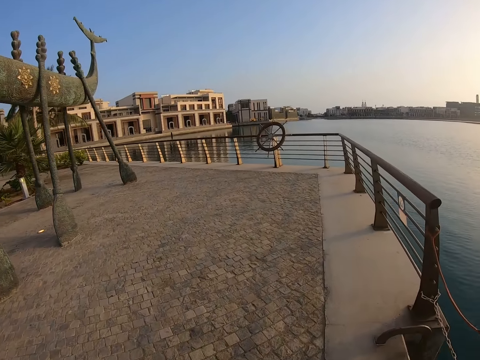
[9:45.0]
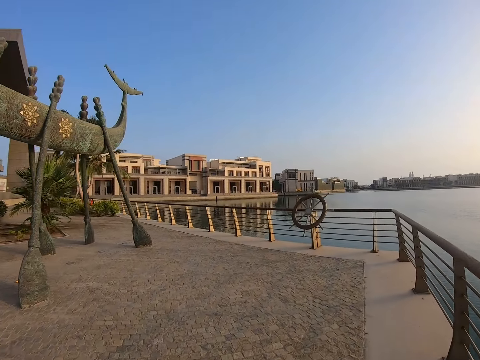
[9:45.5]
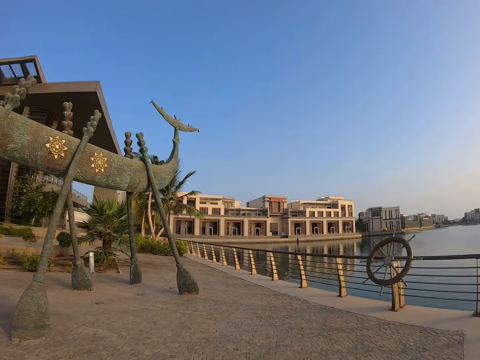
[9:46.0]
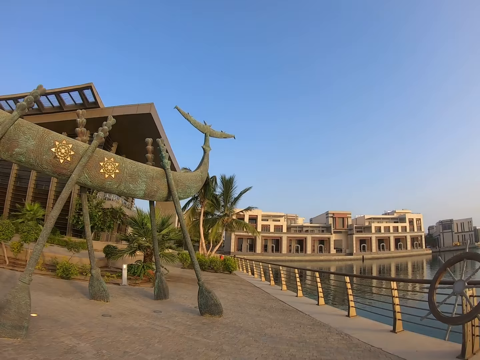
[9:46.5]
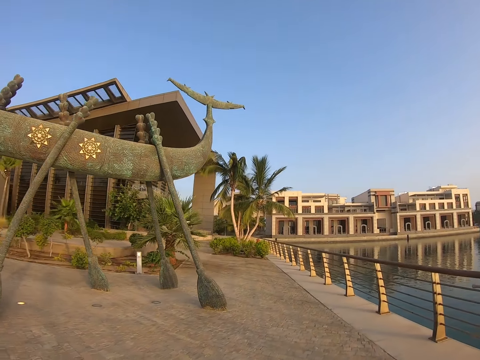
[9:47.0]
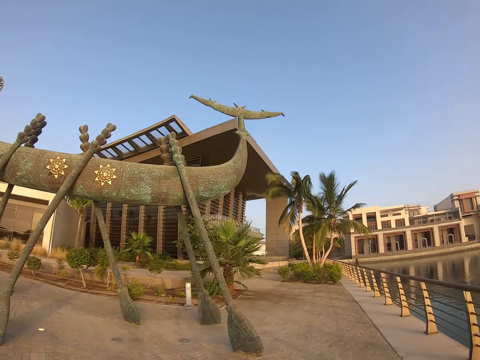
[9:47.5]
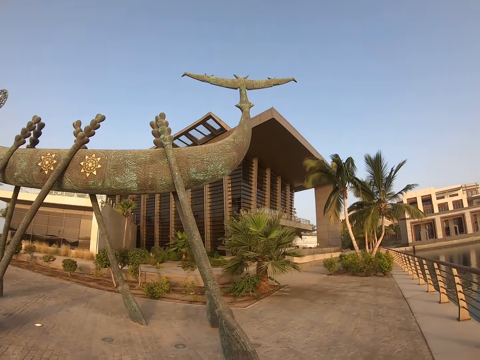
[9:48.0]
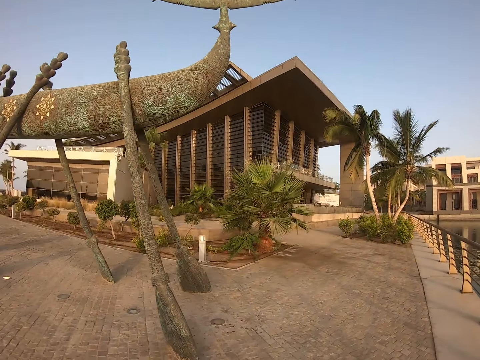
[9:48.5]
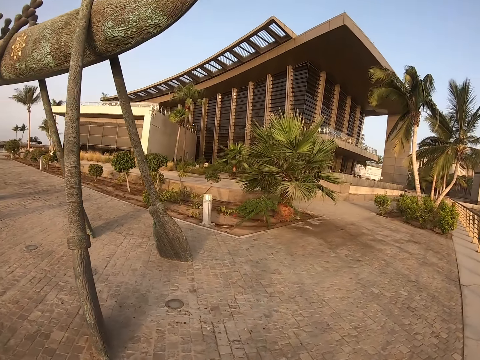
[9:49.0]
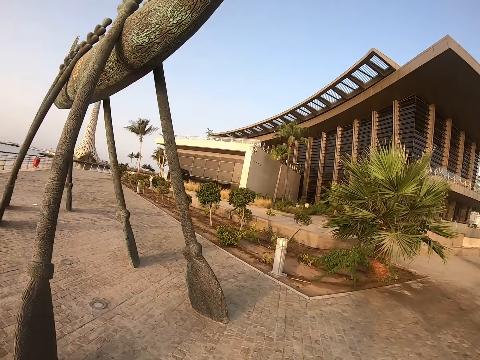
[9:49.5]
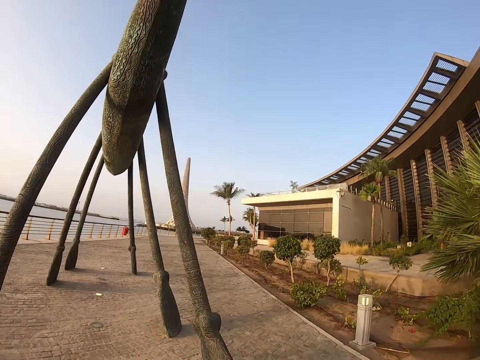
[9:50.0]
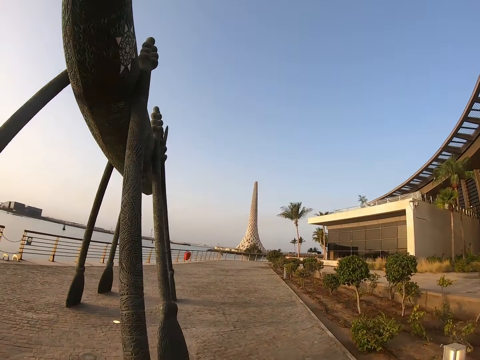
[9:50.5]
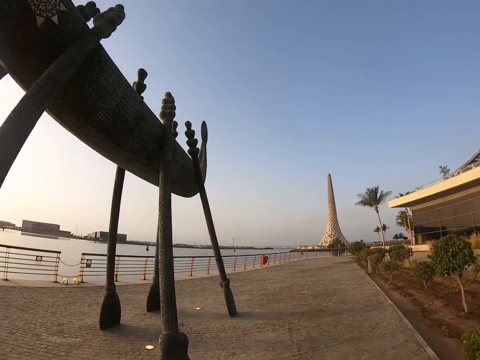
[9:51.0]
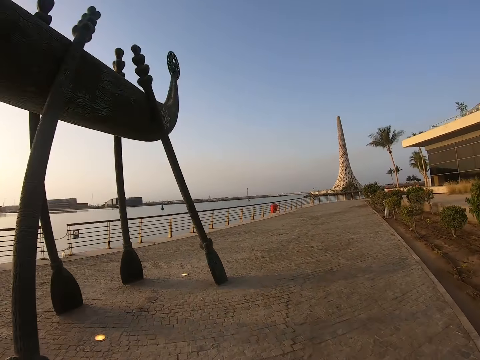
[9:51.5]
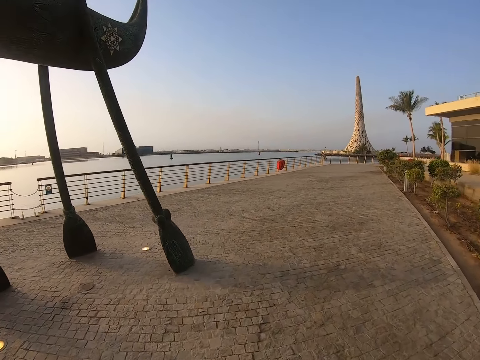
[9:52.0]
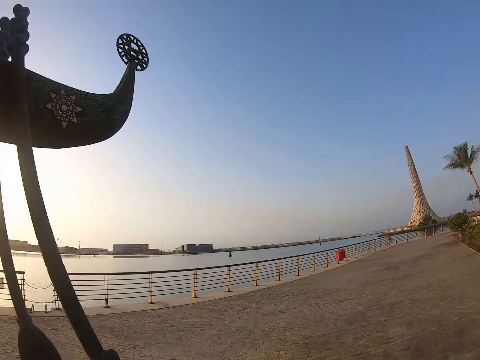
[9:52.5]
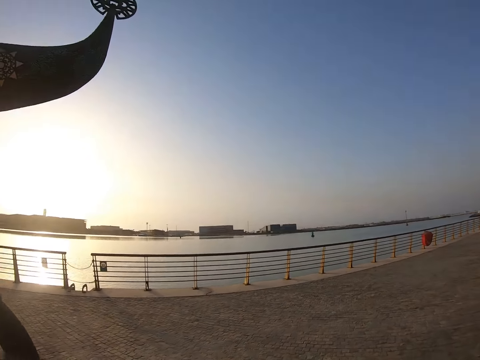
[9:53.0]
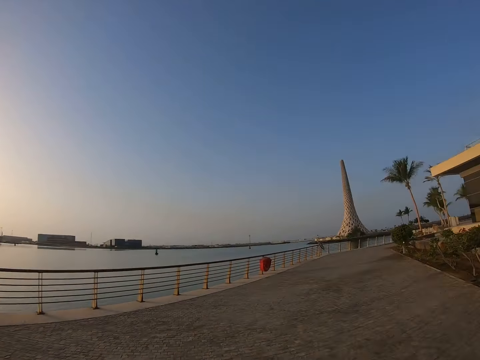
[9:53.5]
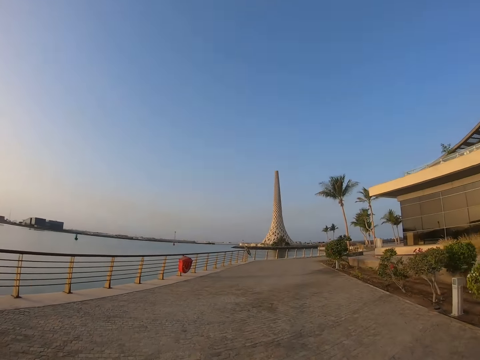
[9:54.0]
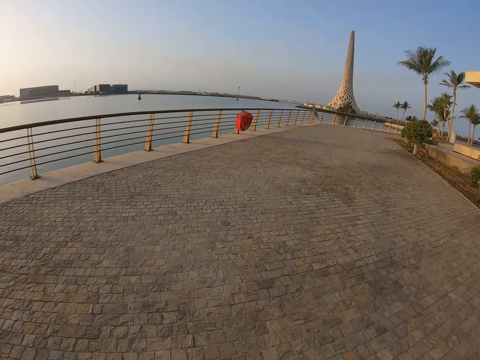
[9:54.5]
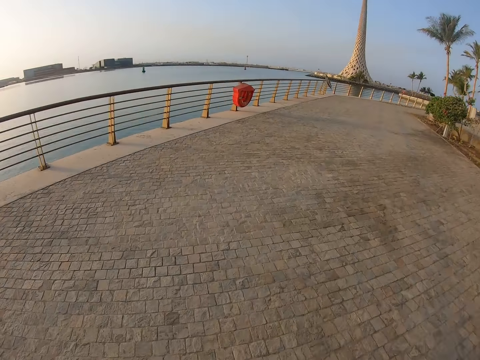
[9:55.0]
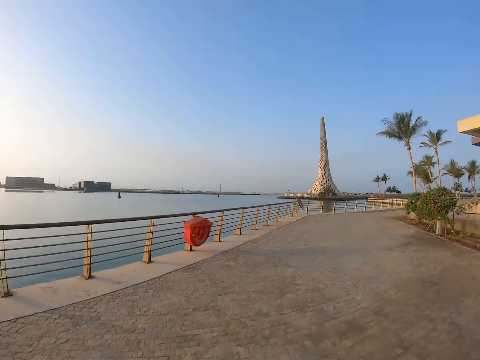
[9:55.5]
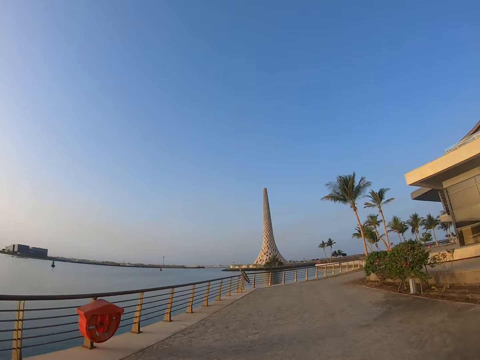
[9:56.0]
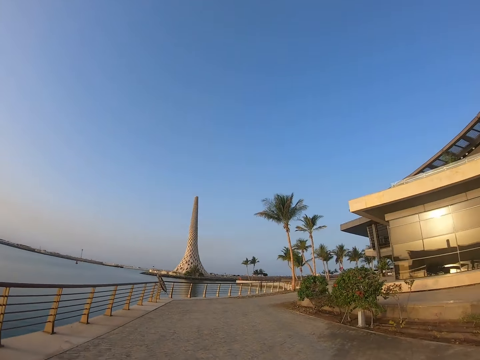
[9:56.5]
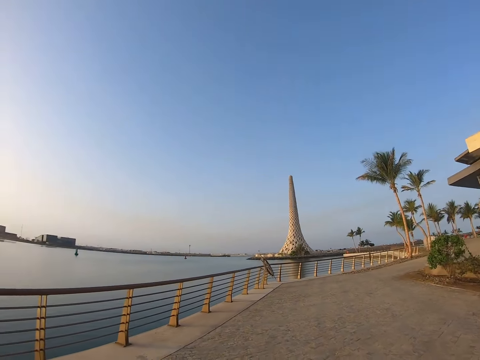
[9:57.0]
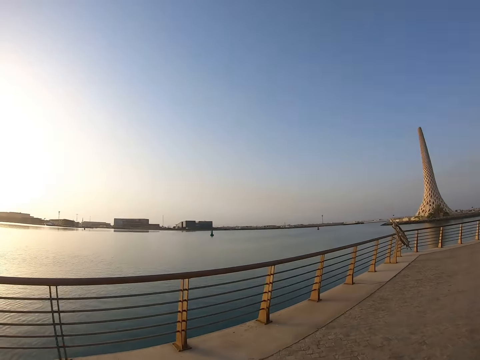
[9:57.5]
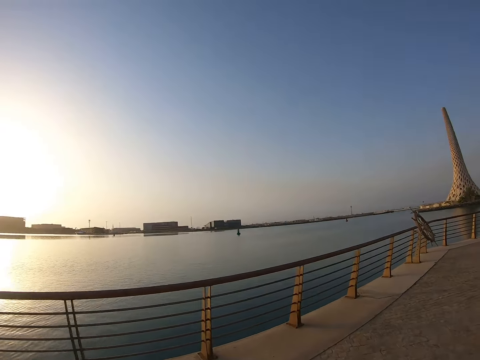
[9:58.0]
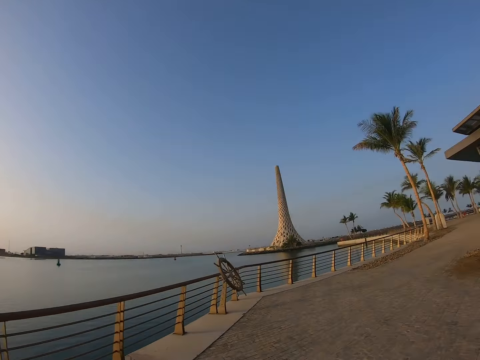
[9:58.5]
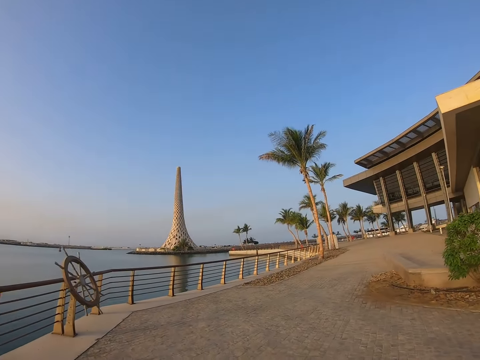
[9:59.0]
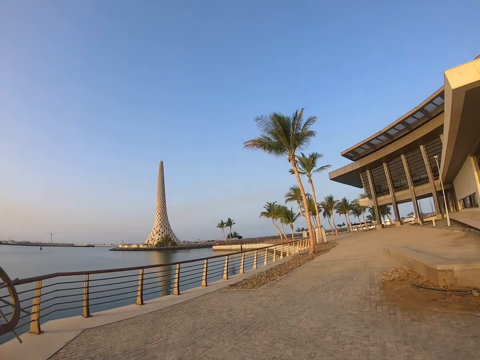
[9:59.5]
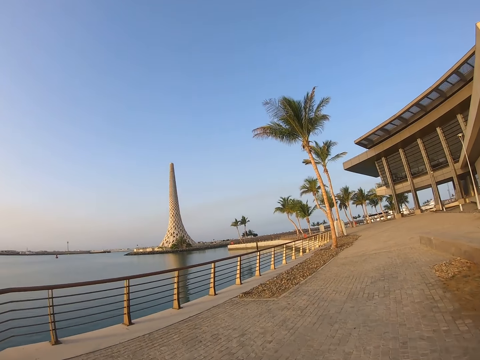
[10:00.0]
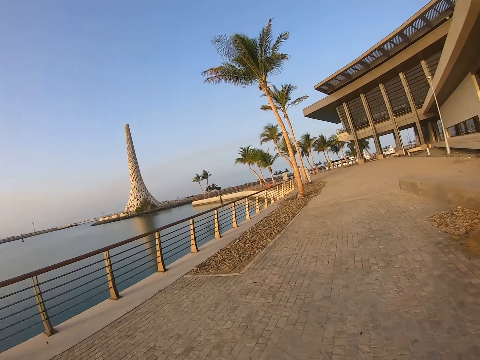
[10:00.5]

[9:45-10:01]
The camera wearer runs on the pavement. They turn around. They run on the pavement. They look around.

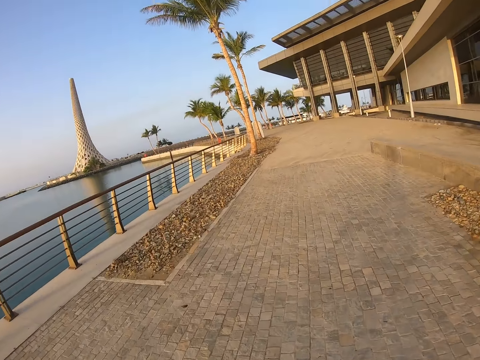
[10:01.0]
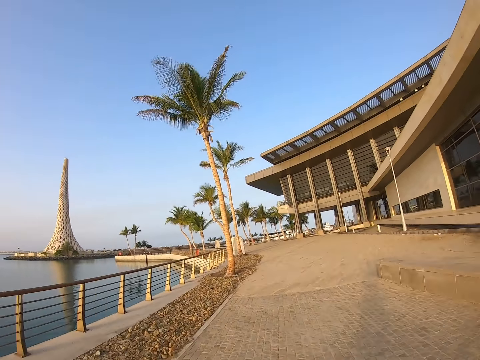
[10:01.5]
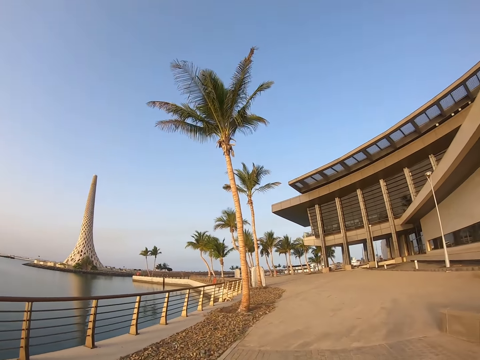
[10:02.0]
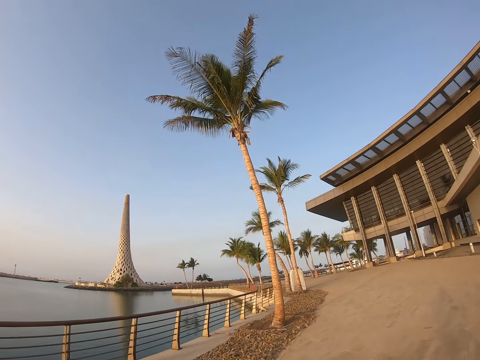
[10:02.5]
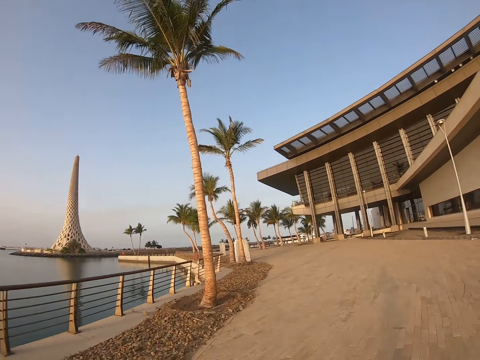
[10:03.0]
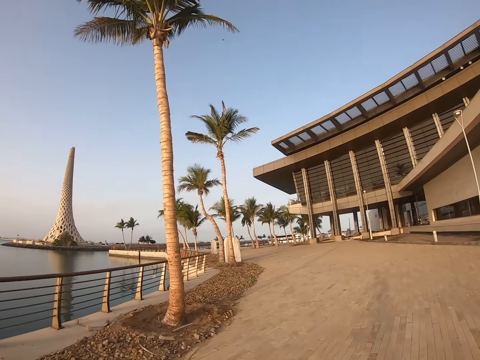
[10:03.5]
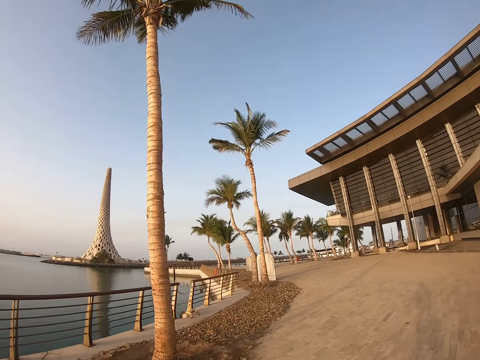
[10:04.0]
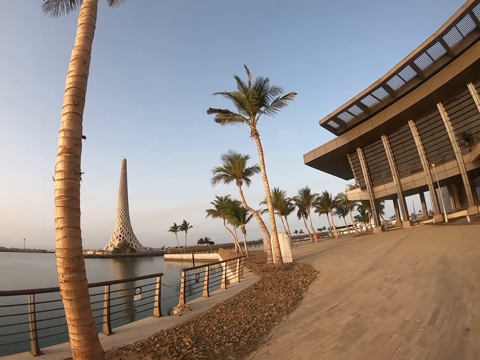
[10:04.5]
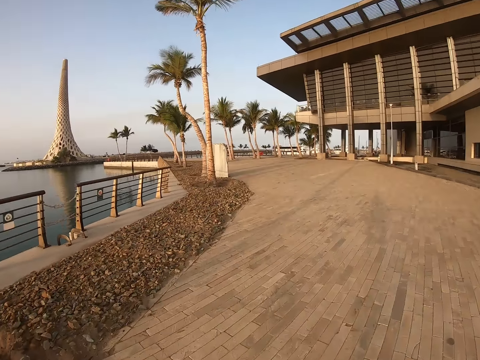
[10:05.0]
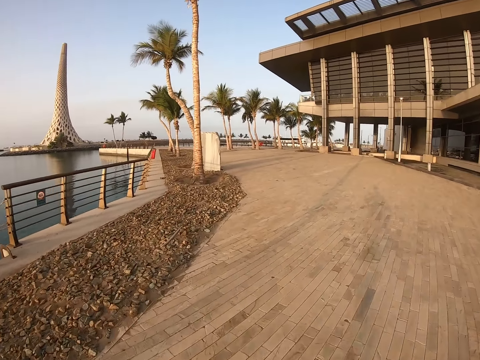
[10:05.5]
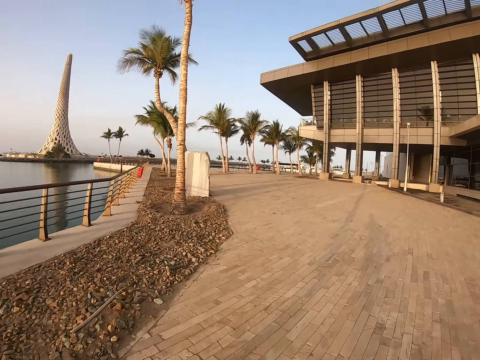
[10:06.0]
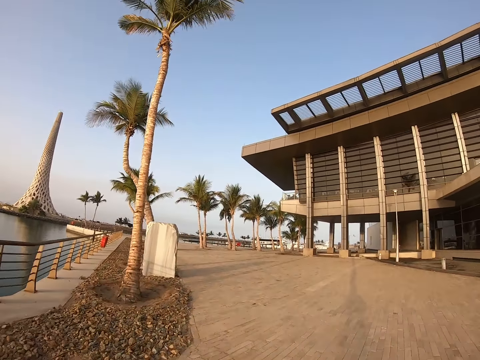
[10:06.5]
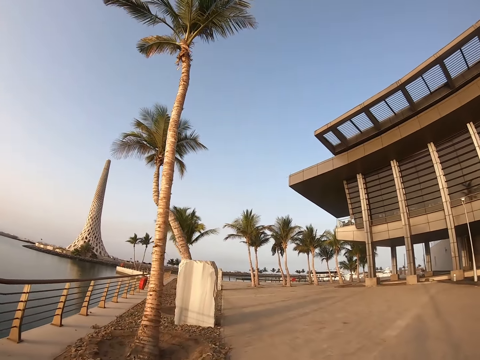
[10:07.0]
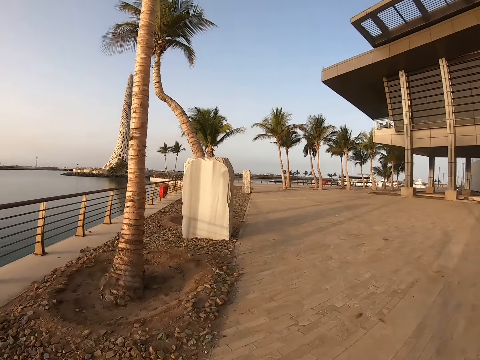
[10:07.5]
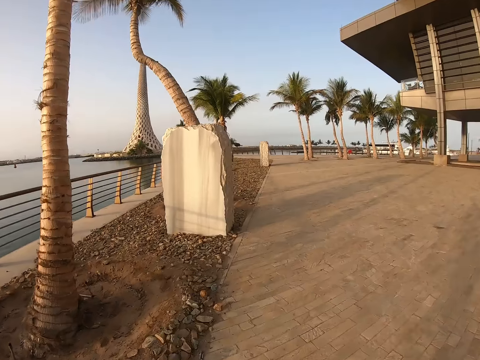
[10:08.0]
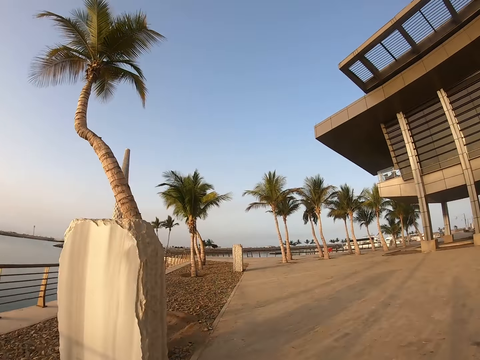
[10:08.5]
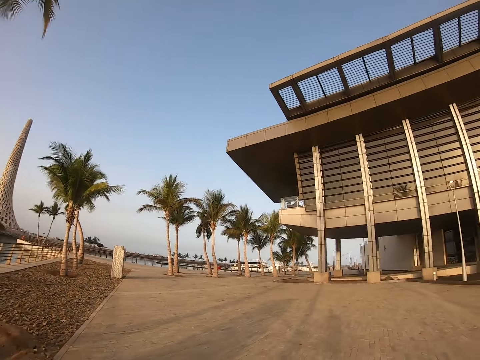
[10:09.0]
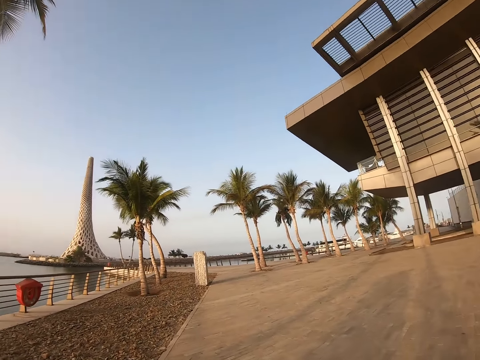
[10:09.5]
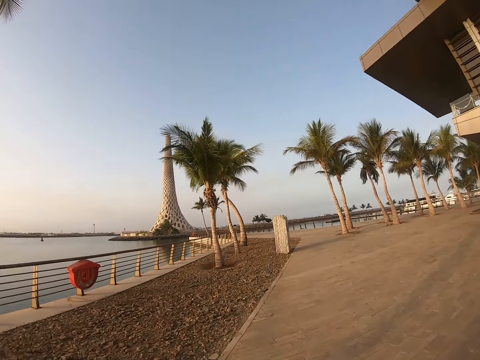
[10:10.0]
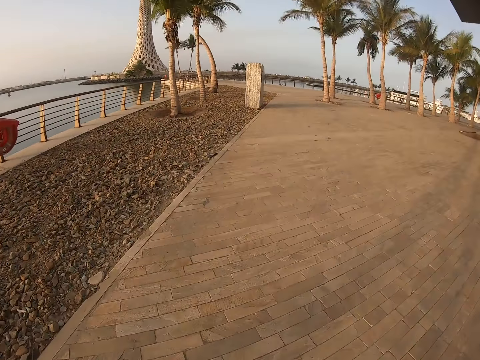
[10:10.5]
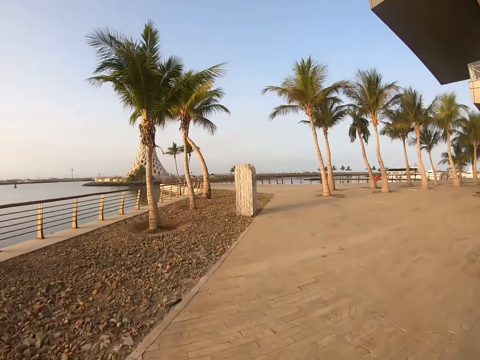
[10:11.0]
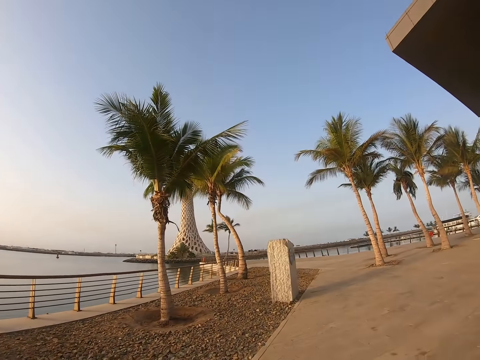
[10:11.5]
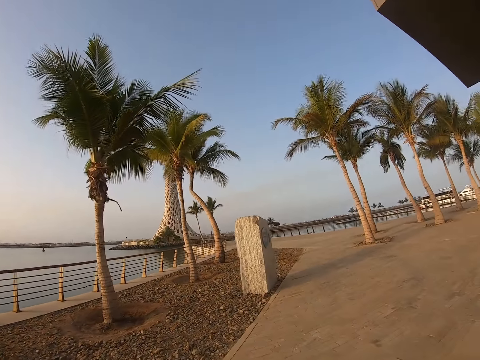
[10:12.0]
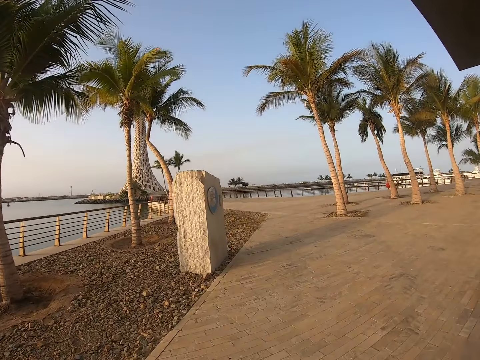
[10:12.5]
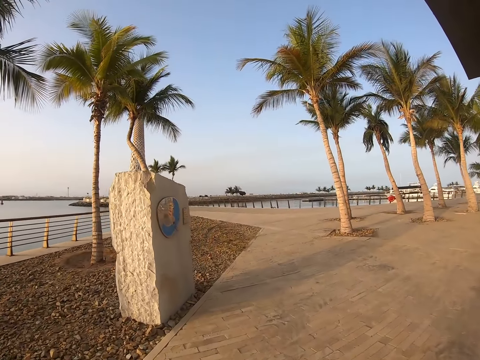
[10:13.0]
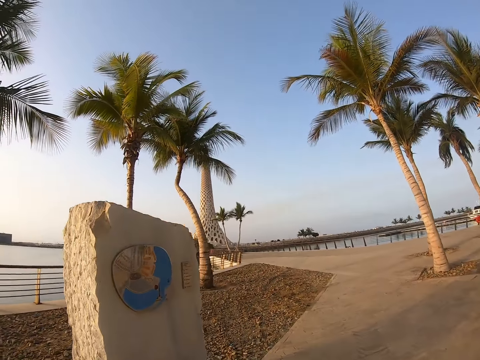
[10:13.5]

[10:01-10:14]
The camera wearer runs on the pavement. They run on the pavement again.
